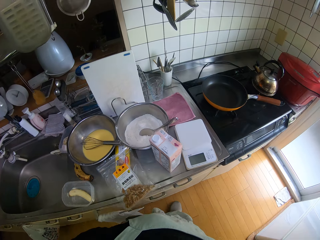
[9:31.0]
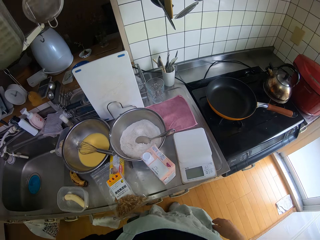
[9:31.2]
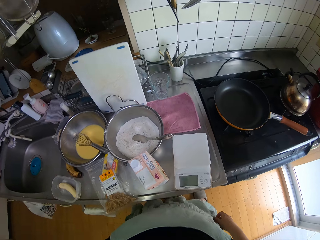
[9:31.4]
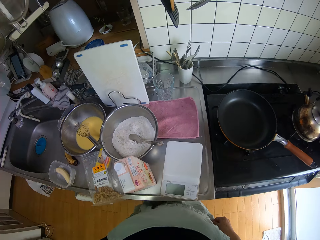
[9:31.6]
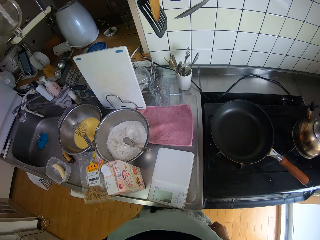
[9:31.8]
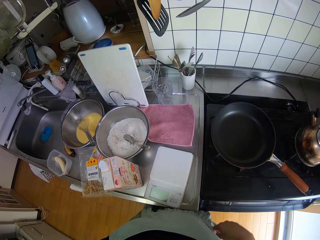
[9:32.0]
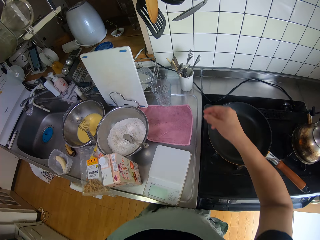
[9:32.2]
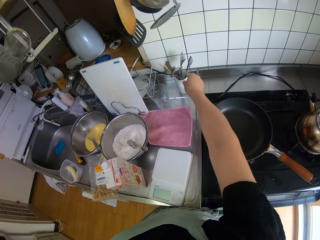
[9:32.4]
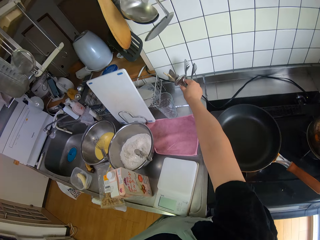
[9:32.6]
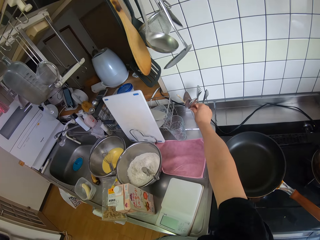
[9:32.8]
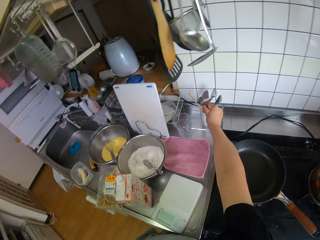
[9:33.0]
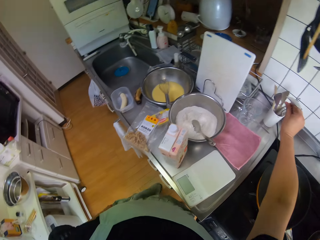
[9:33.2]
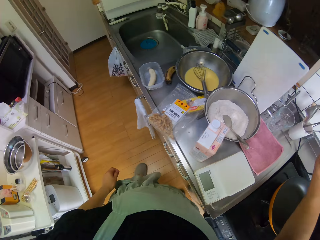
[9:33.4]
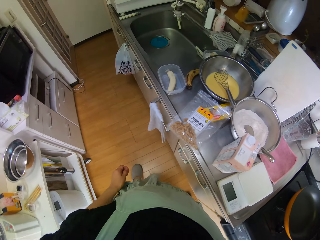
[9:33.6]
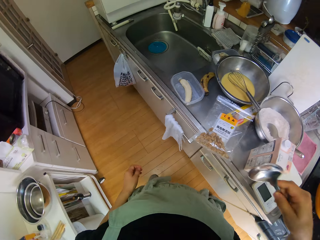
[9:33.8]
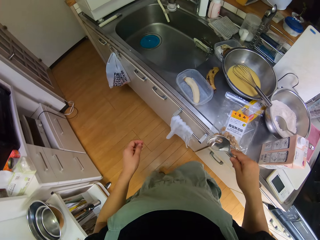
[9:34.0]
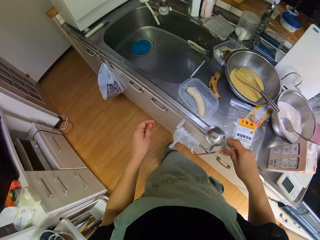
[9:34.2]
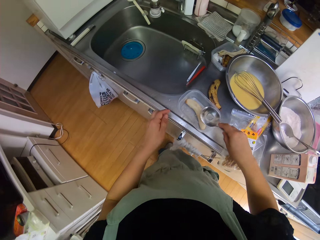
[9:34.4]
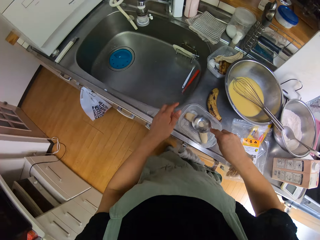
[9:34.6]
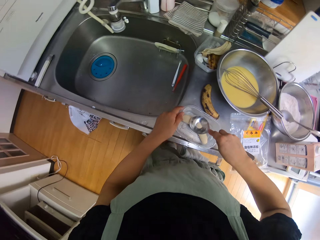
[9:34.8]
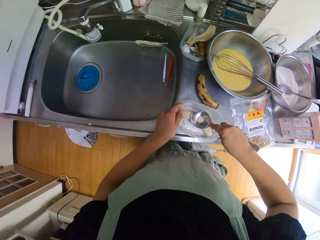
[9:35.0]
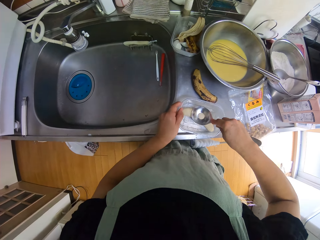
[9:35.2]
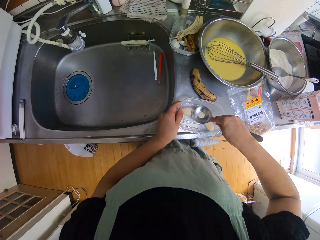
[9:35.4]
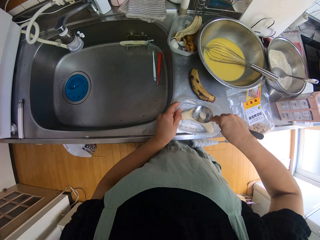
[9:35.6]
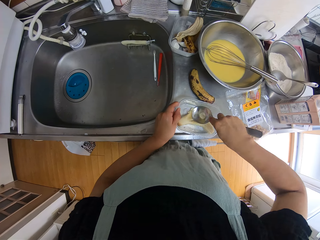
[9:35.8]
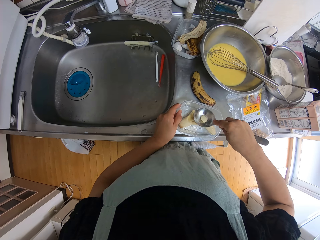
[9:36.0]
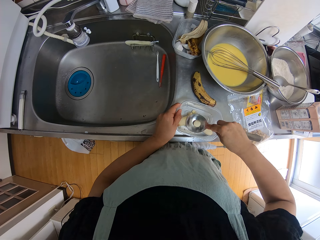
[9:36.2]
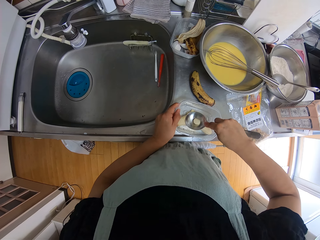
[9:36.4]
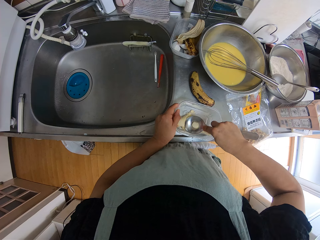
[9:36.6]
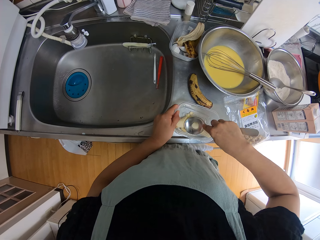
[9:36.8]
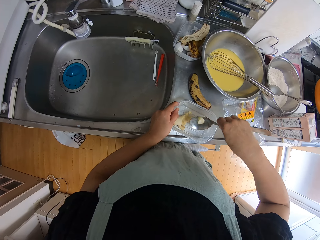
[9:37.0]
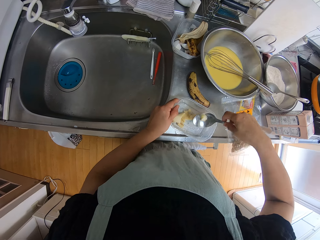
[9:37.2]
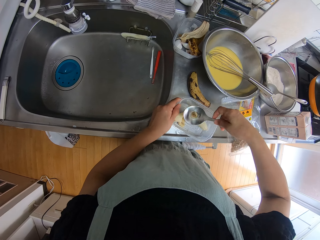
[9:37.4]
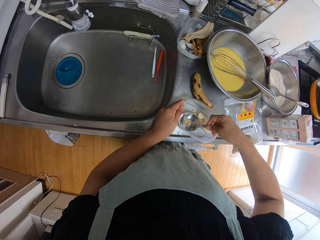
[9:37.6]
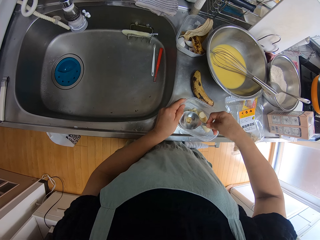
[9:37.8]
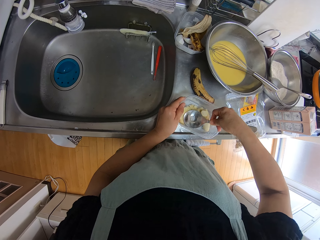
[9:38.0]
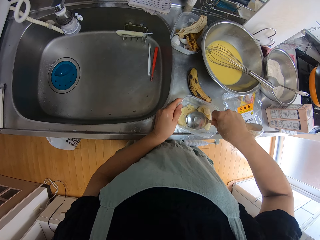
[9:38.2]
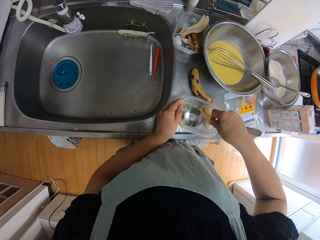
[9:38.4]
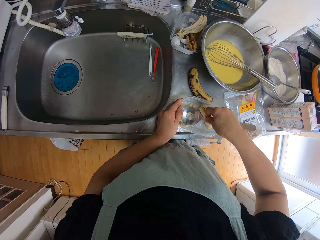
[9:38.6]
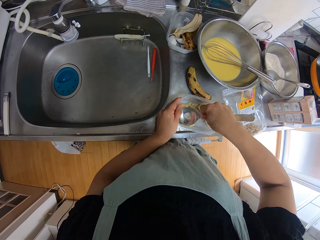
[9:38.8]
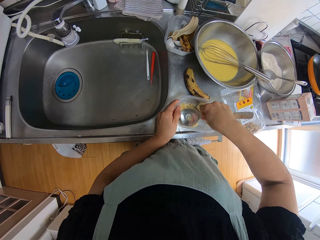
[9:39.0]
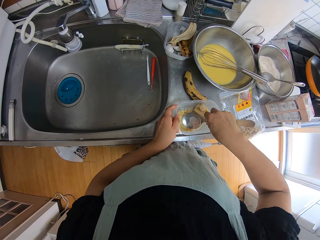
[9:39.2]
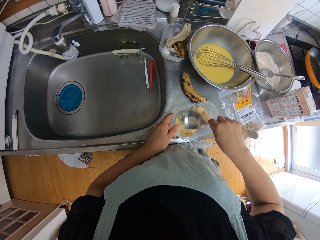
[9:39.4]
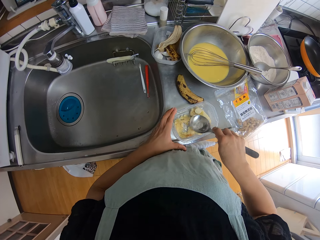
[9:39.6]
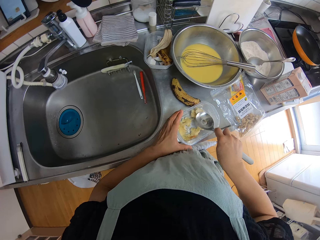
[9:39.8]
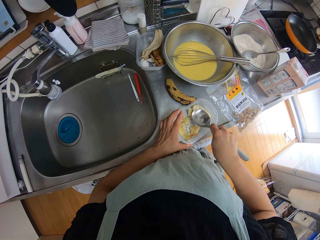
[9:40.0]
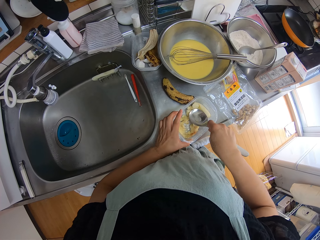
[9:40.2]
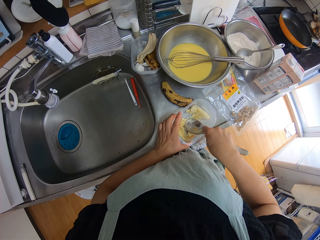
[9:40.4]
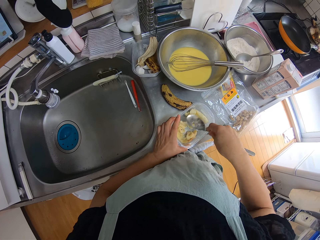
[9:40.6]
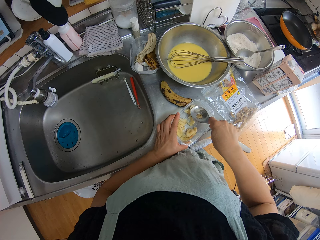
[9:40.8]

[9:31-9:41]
The camera wearer looks around. They pick up a spoon from a utensil holder on the sink. They press the banana in the container with the spoon.

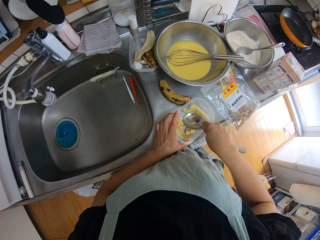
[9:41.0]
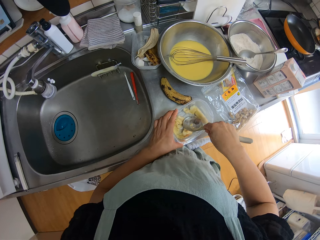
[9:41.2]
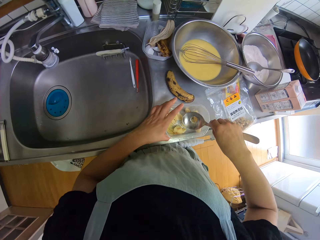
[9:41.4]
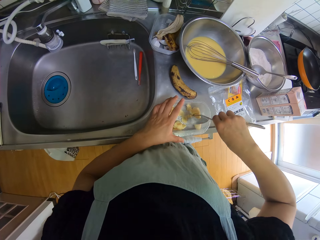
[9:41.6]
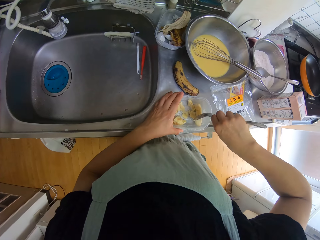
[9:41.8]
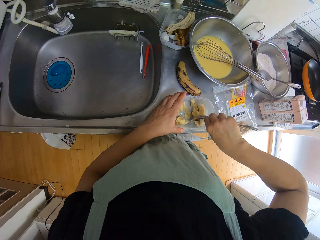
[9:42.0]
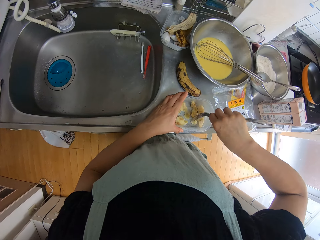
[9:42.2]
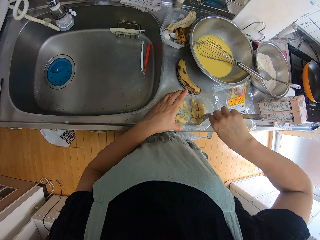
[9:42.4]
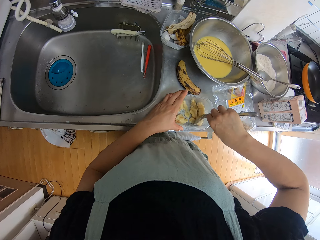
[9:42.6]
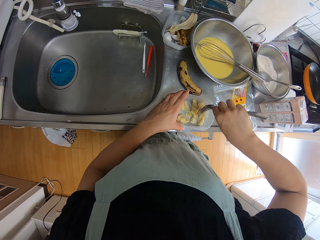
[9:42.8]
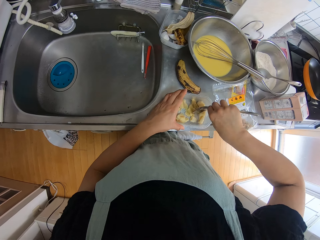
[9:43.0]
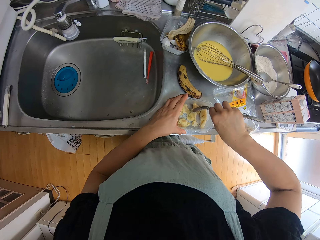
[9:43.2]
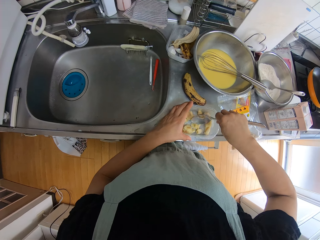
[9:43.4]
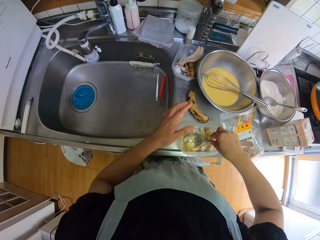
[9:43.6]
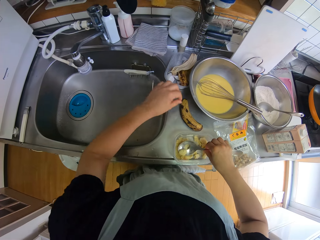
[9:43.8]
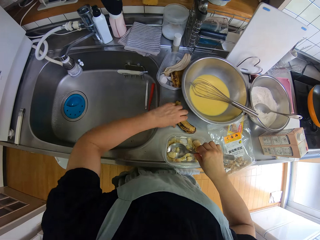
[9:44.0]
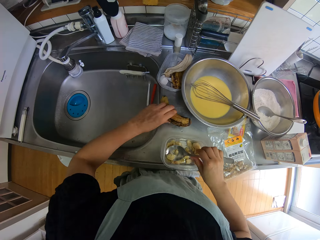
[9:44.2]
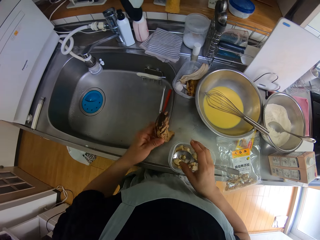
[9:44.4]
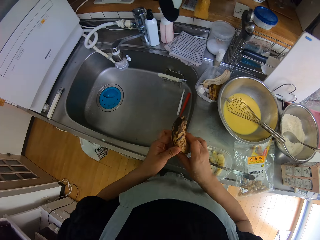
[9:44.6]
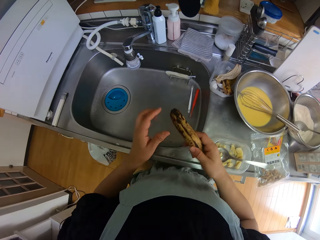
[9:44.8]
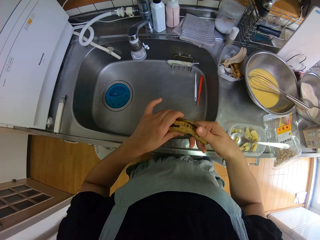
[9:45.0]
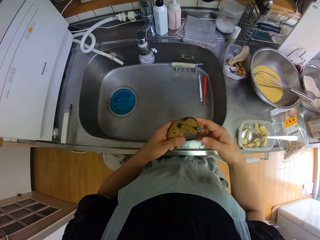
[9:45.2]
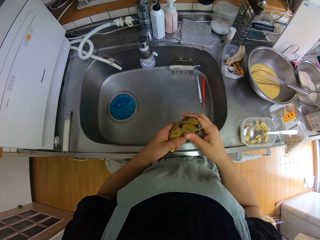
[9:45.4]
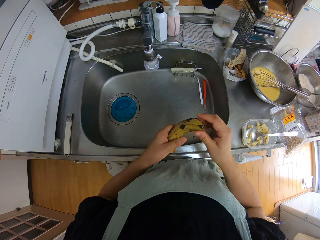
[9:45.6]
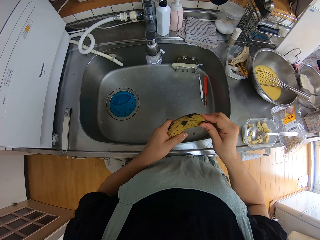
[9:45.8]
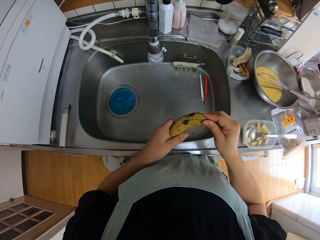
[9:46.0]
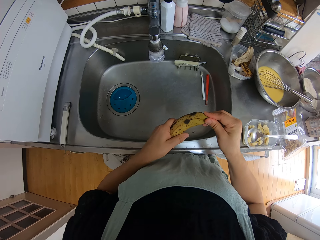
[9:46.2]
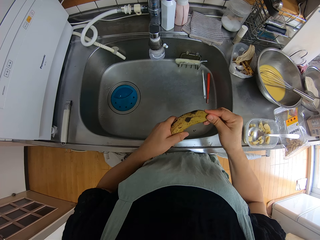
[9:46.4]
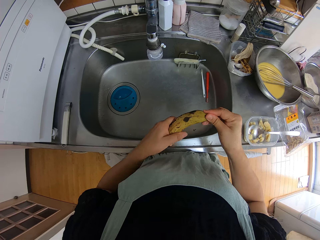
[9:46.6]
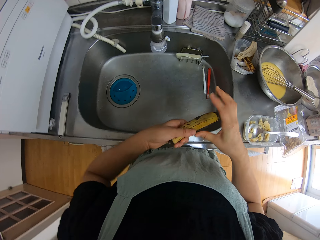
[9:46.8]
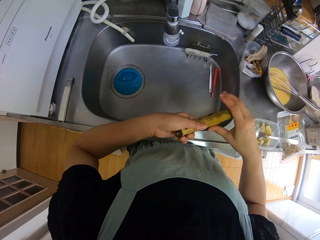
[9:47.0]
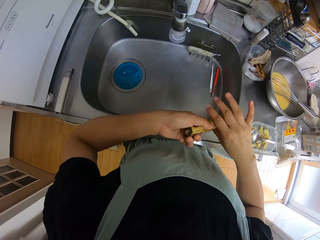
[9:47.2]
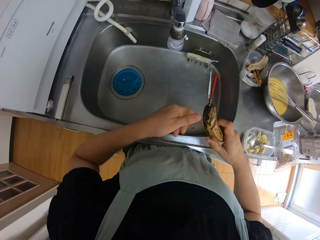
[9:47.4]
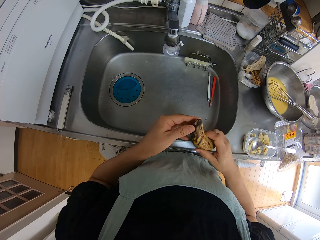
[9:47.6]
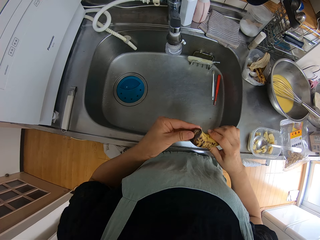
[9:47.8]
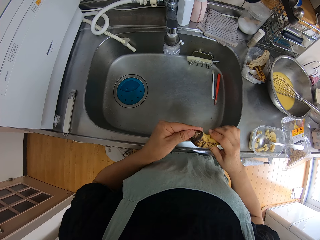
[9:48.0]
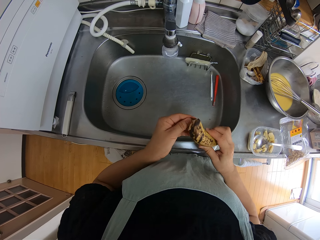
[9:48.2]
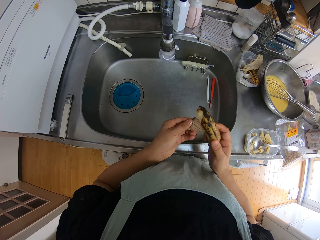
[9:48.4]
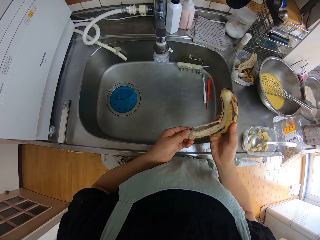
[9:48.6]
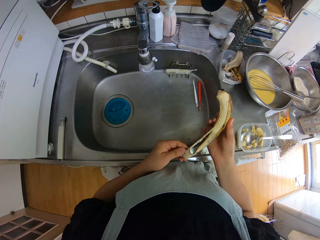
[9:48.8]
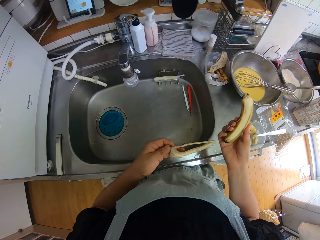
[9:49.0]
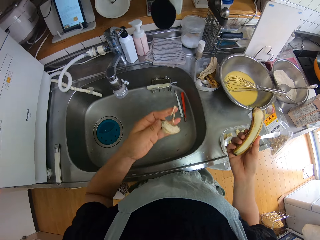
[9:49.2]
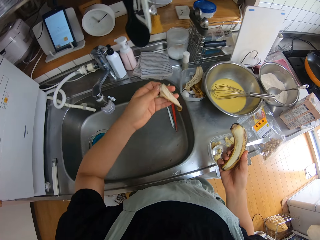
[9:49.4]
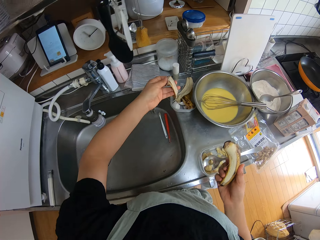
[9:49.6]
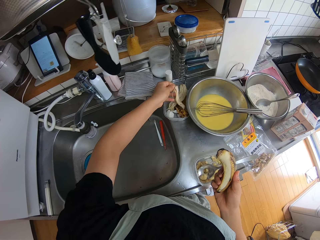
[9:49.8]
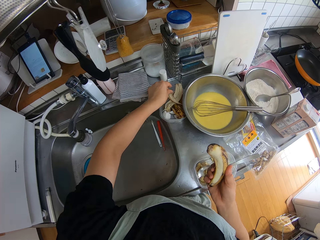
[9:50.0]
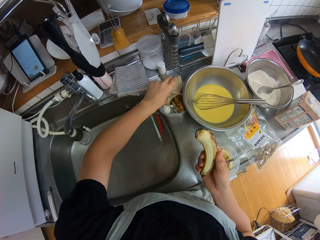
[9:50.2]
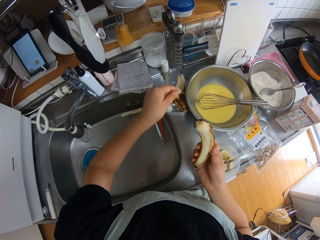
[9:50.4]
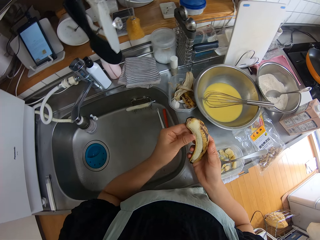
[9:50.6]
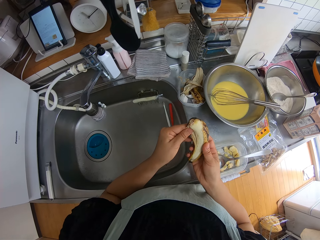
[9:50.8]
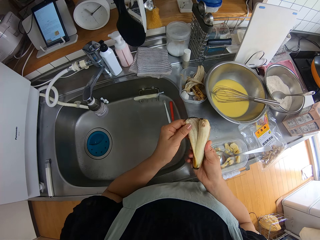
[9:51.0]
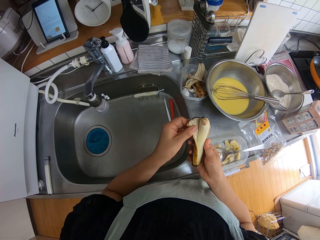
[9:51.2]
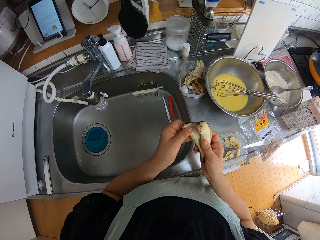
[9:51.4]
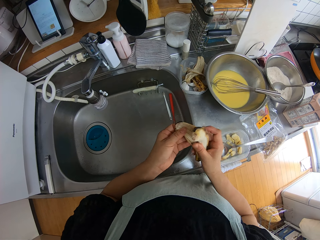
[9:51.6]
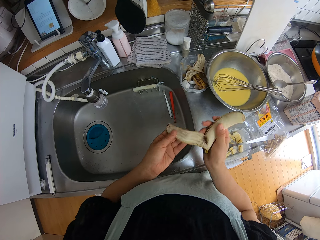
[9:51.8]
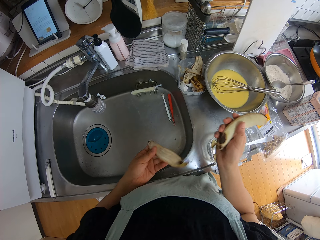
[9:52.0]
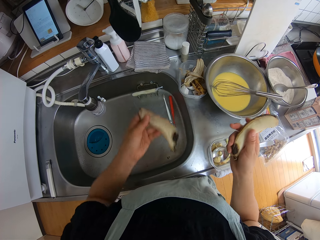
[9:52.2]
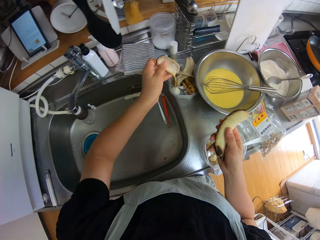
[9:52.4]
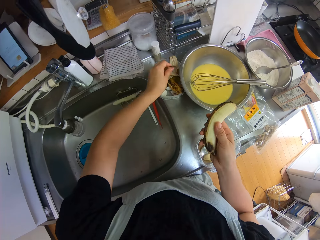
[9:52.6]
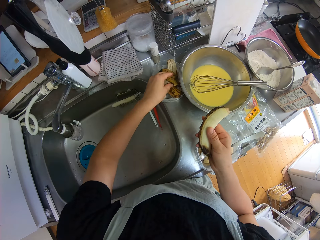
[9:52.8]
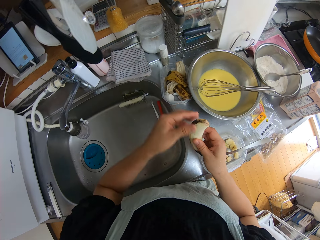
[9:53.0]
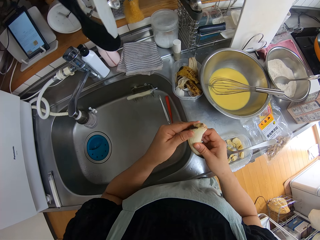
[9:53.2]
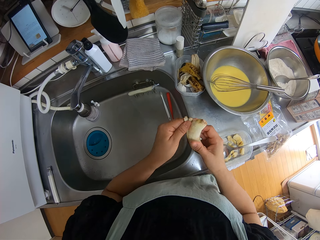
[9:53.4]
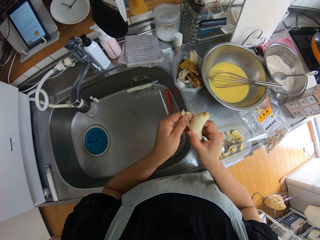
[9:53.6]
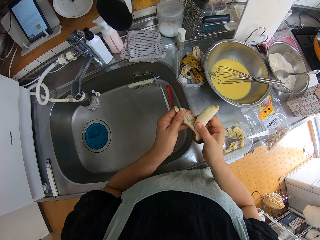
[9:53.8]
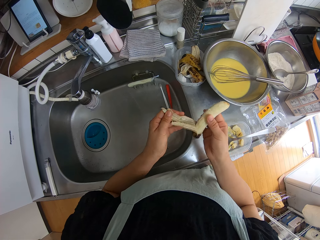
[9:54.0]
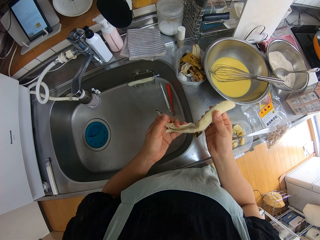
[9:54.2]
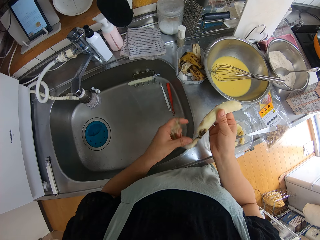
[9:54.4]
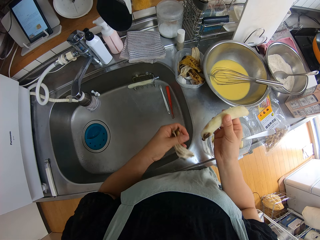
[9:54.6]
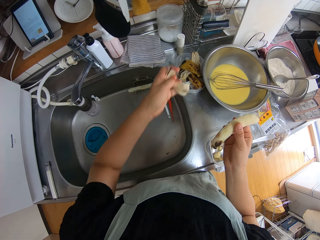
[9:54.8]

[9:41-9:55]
The camera wearer picks up the other banana on the sink with her left hand. She mashes the banana. She peels the banana. She drops the peel on a container on the sink. She peels the banana. She drops the peel on the container on the sink. She peels the banana.
